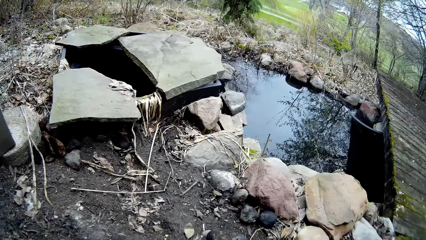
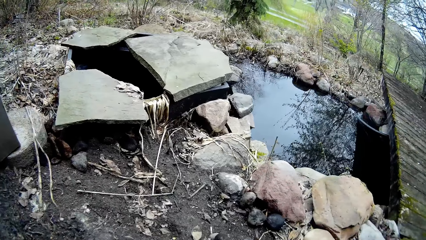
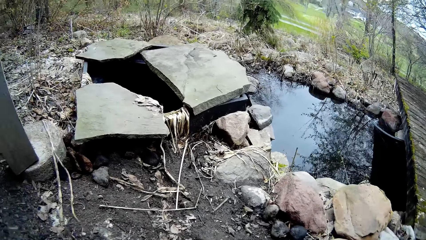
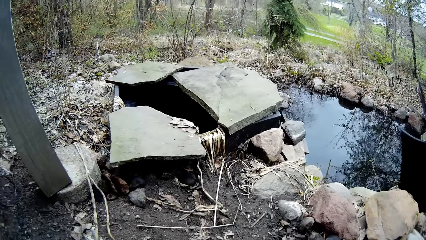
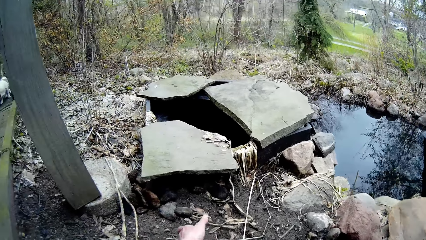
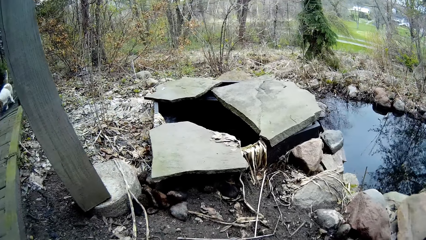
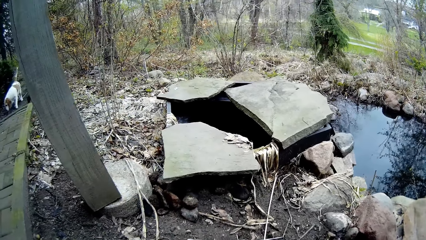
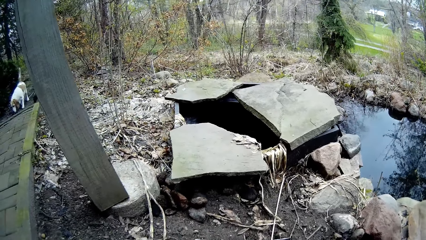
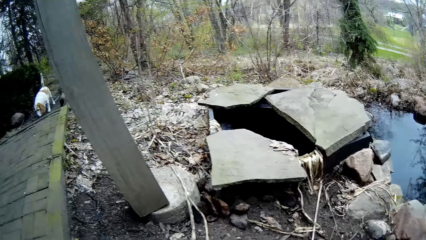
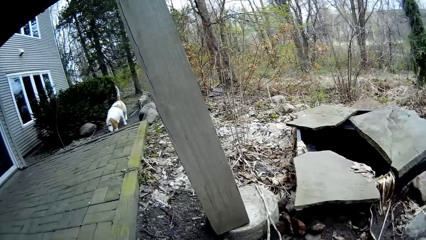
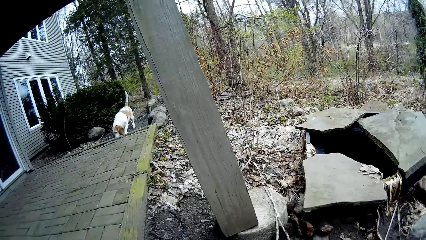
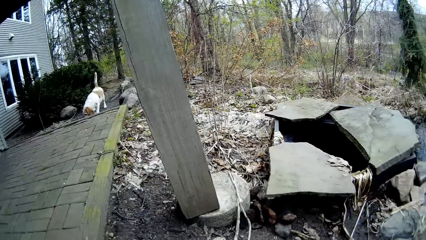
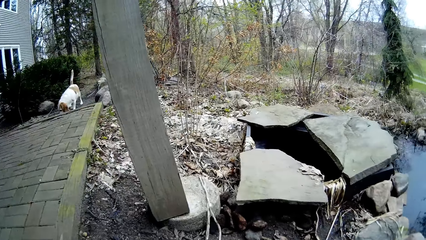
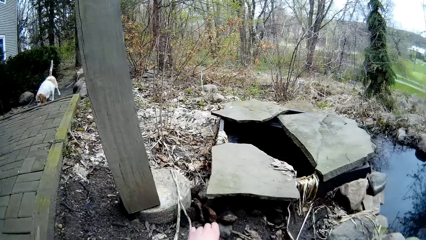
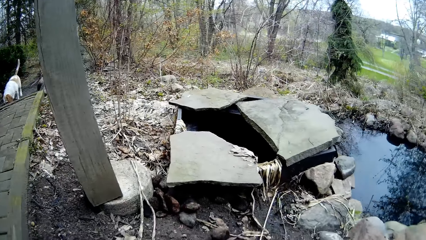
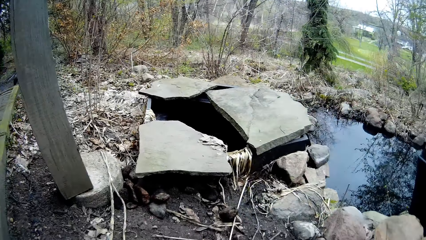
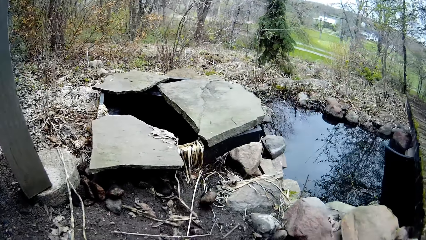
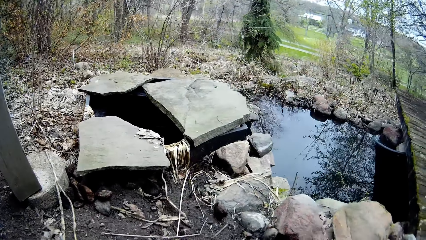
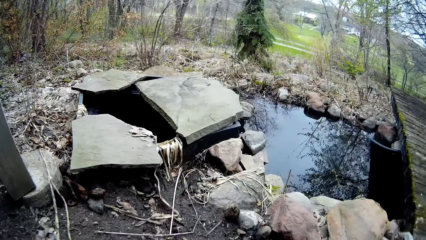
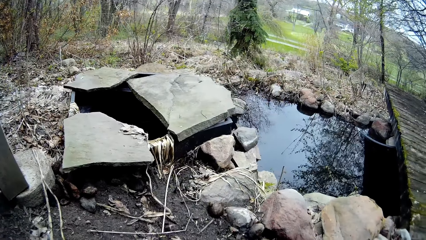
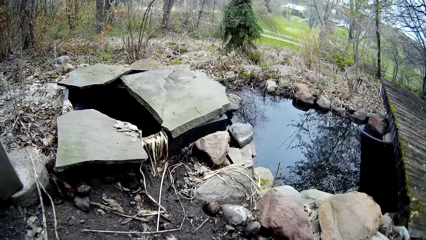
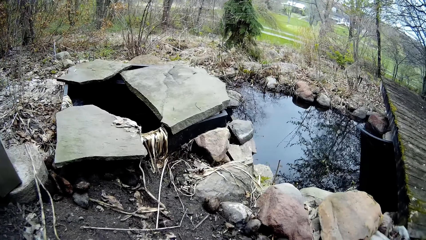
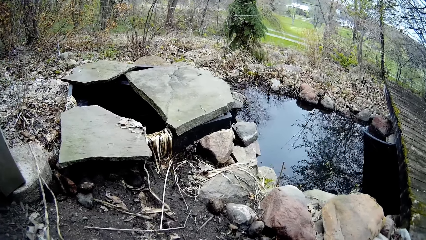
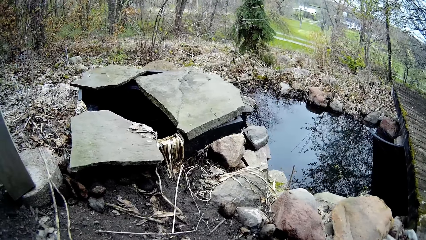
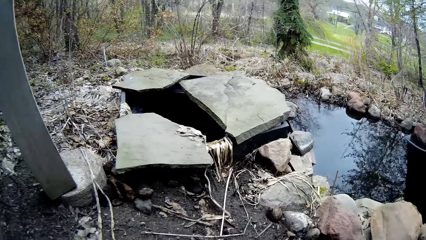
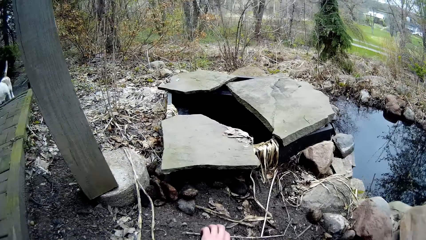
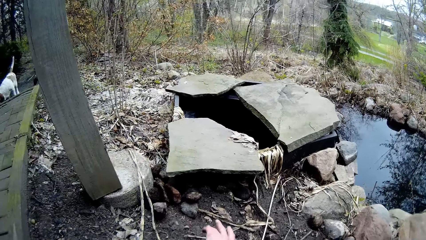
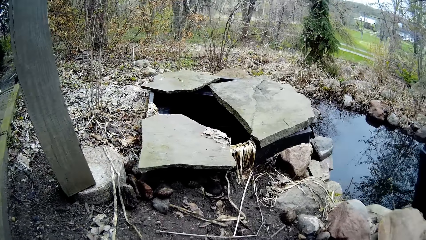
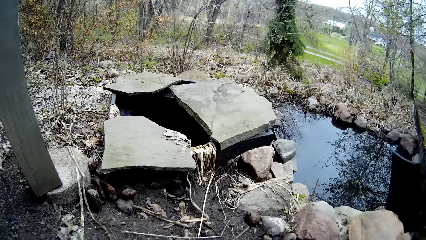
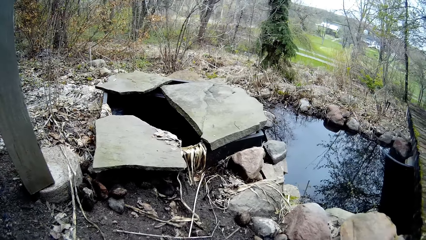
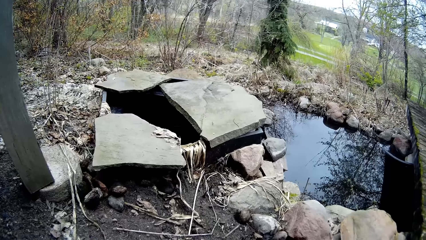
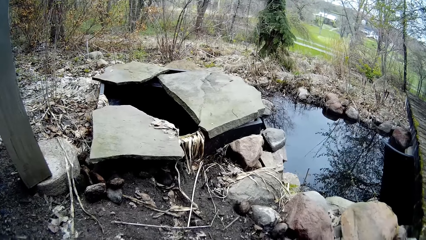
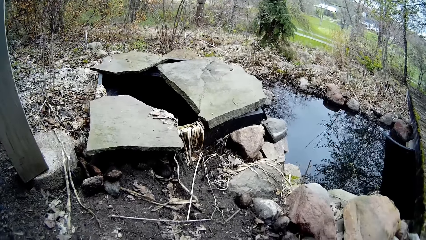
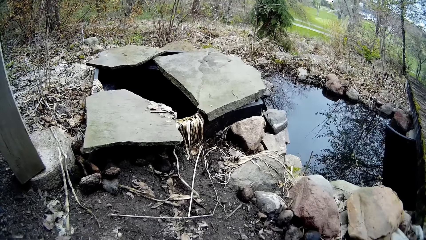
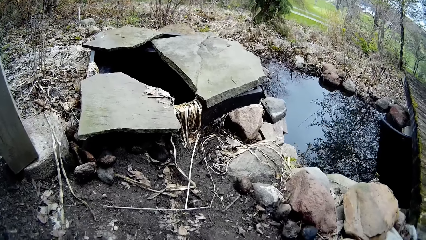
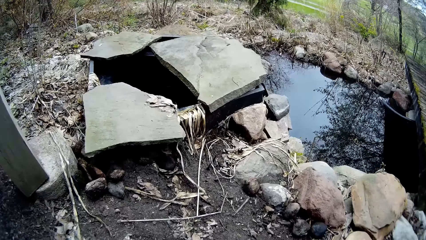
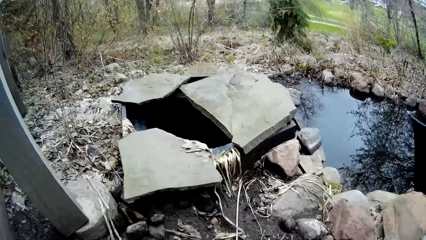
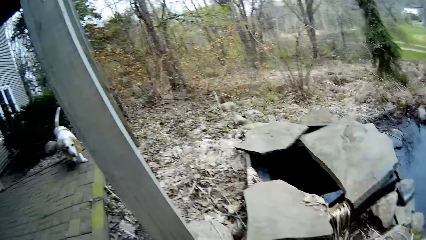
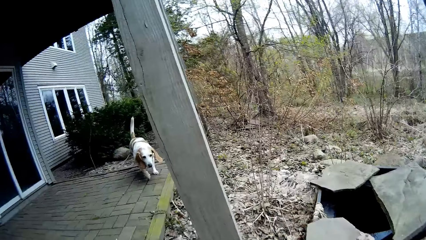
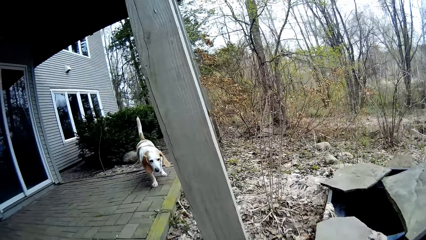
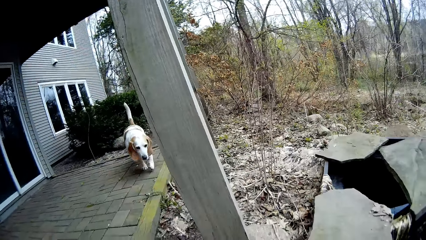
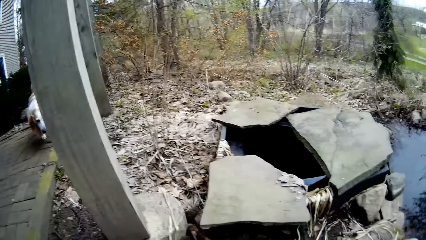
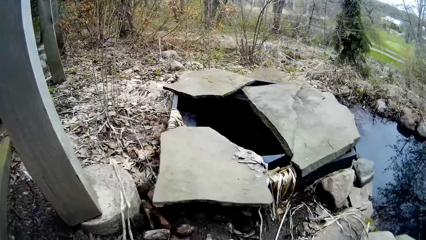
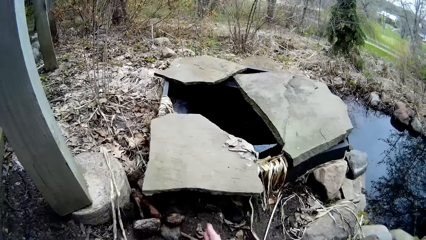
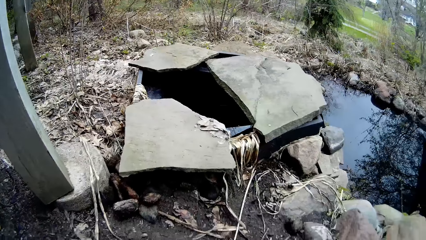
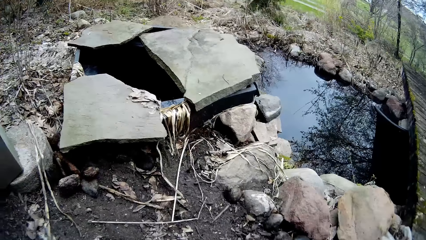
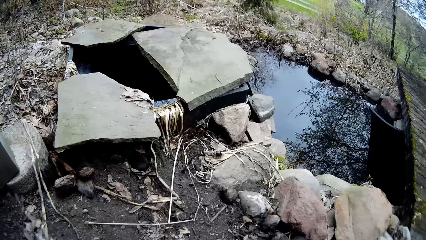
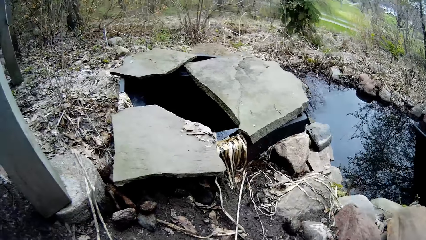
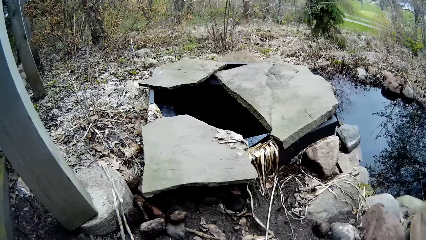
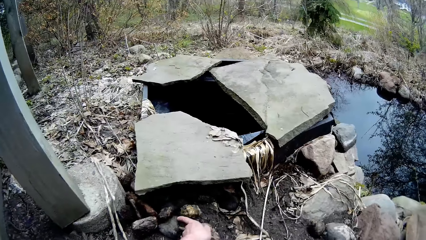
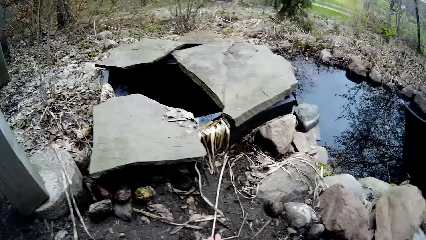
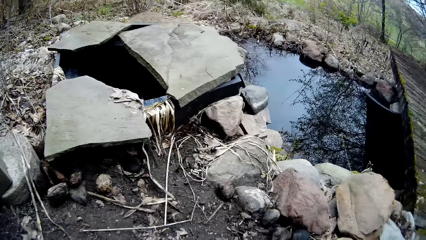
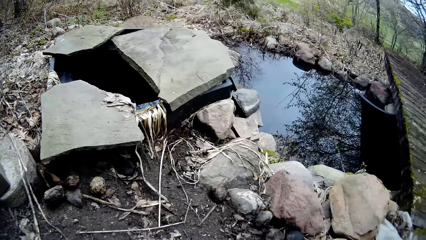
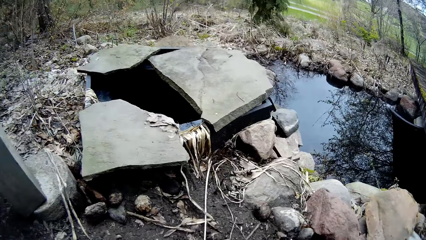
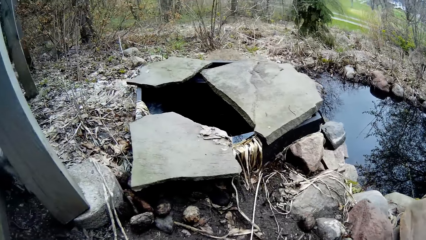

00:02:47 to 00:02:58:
A dog walks towards the camera wearer. The camera wearer throws a rock on the ground with her left hand.

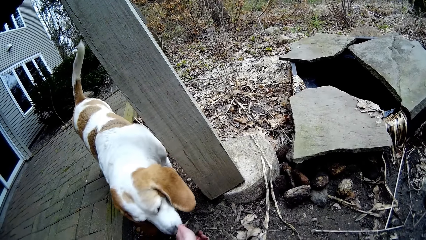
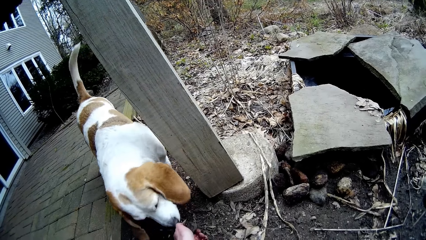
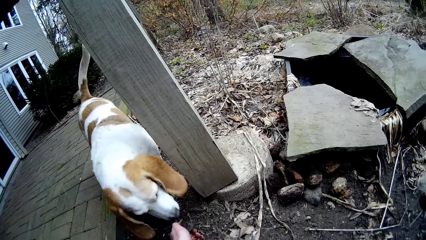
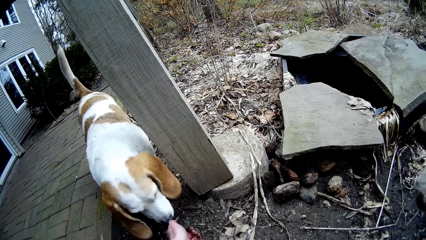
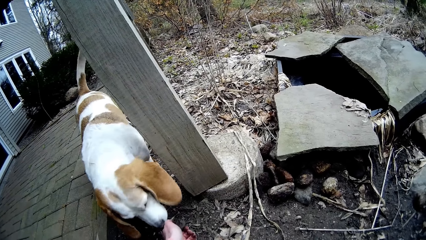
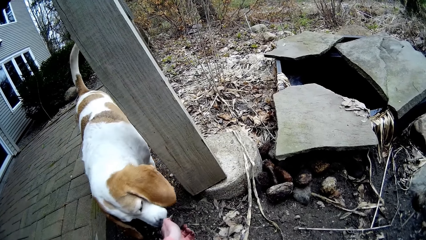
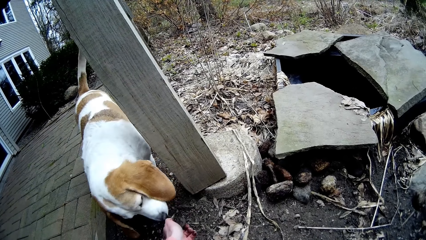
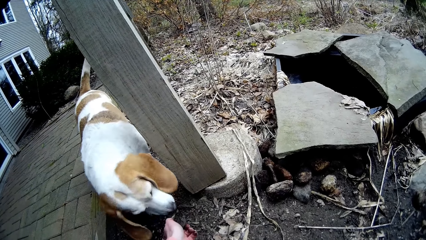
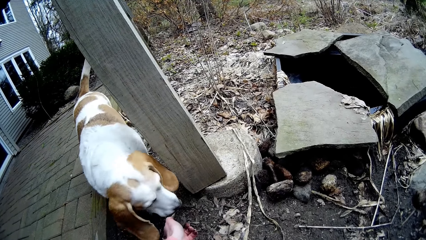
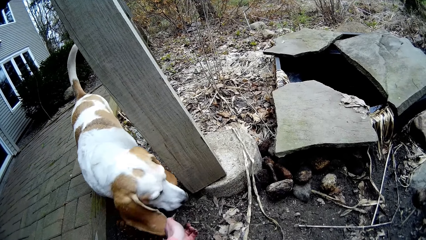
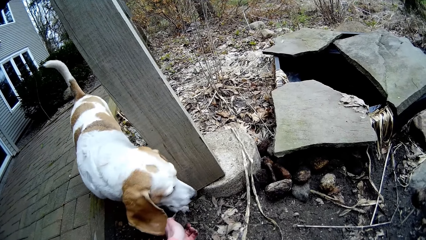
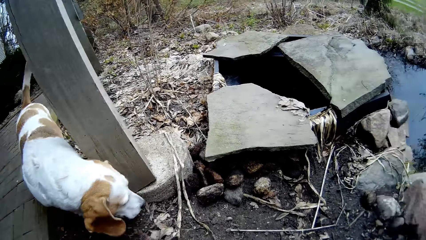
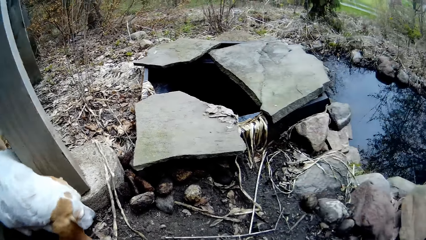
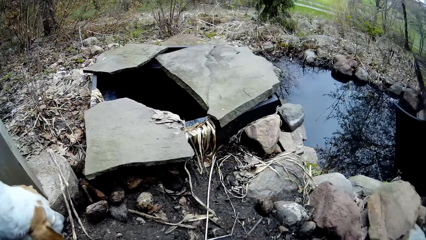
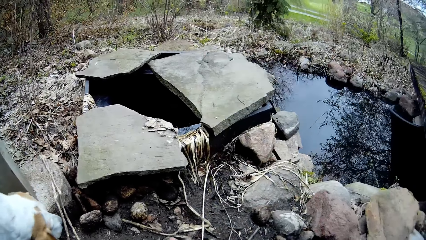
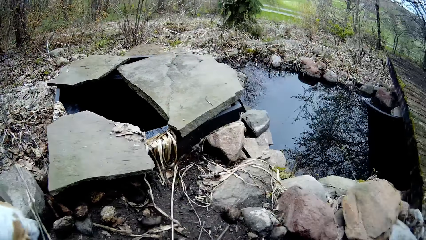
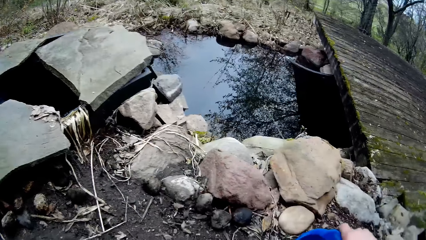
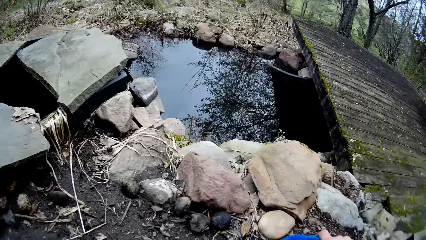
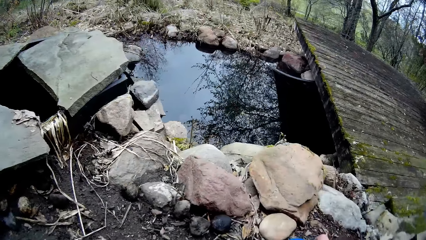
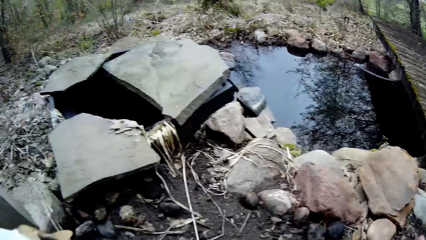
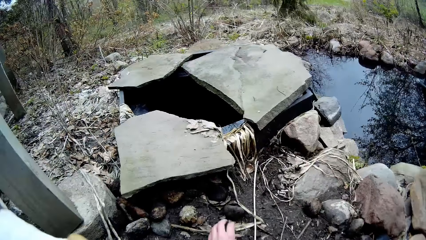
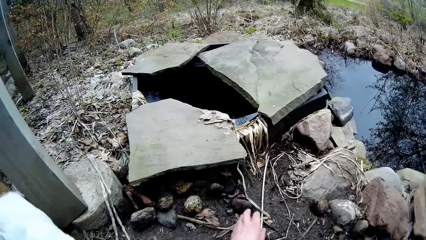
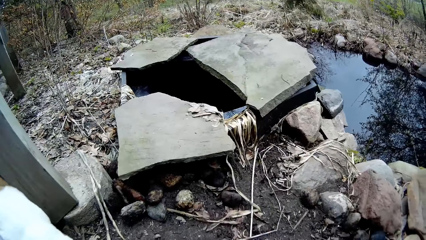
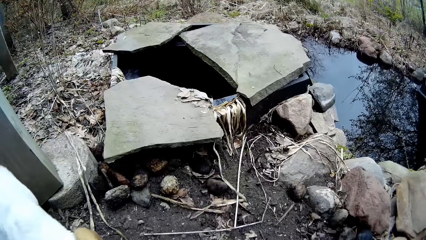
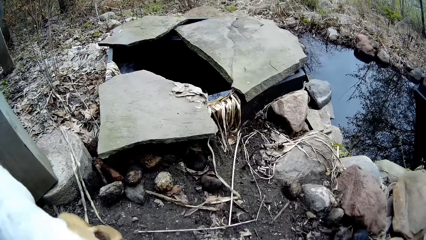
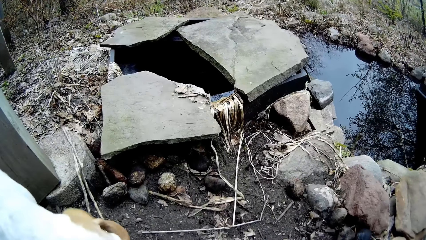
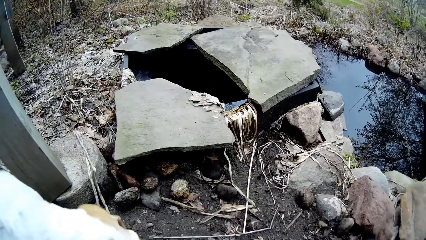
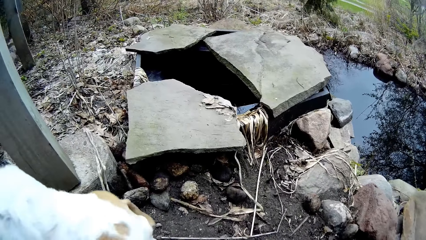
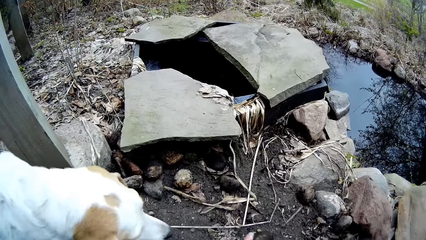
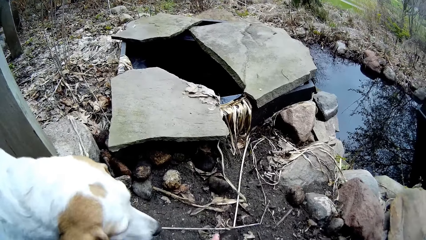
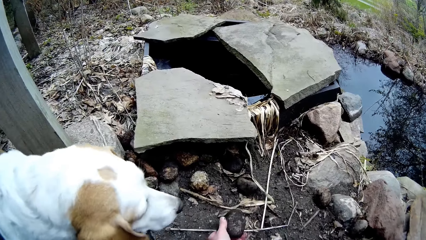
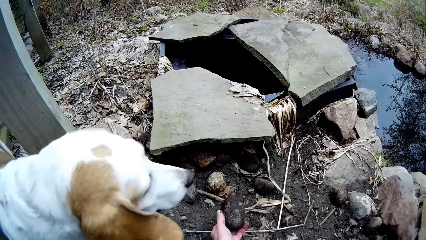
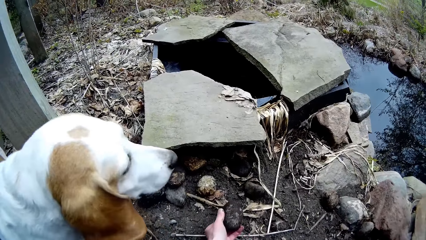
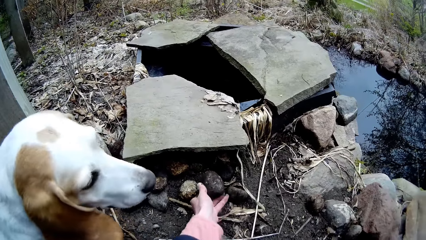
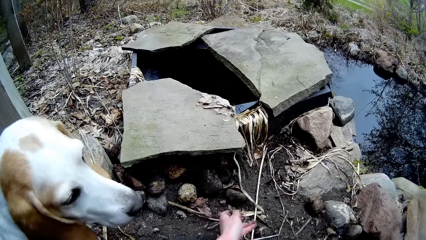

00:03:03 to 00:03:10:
The dog smells the rock. The camera wearer looks around. They drop stones on the ground with the left hand.
